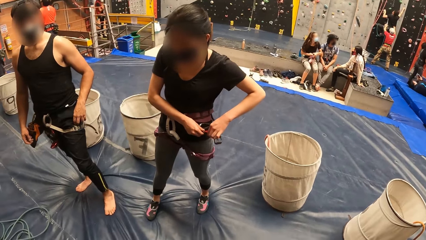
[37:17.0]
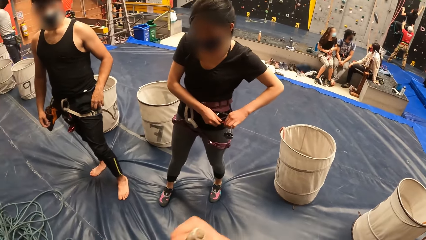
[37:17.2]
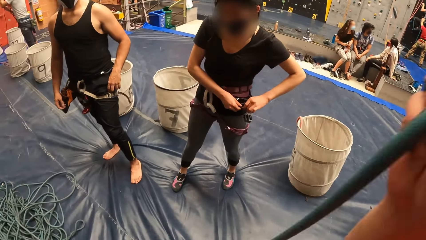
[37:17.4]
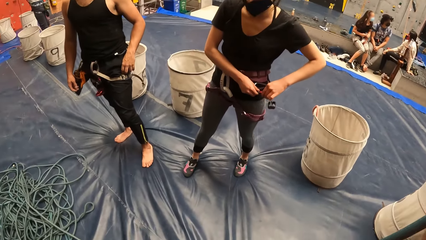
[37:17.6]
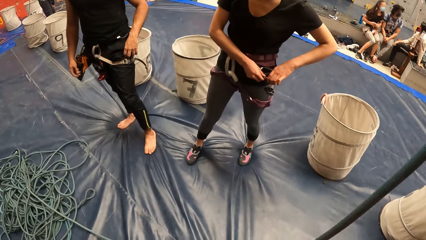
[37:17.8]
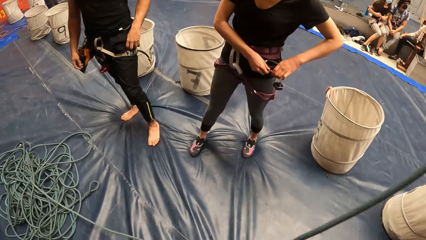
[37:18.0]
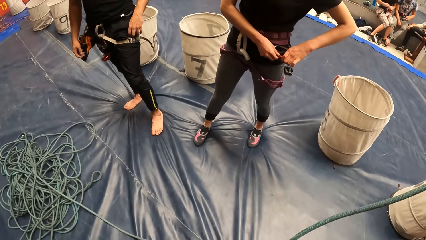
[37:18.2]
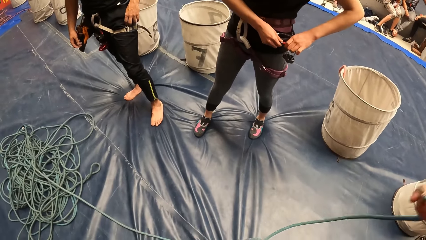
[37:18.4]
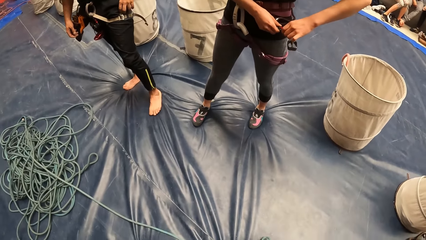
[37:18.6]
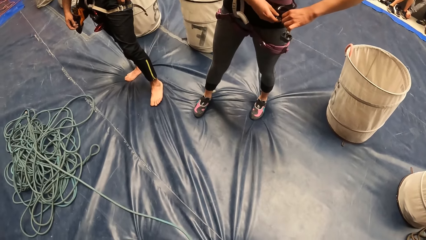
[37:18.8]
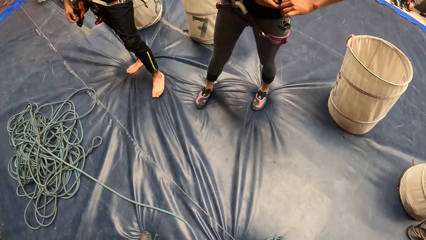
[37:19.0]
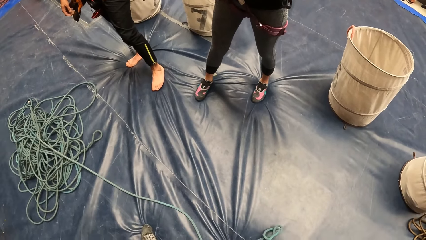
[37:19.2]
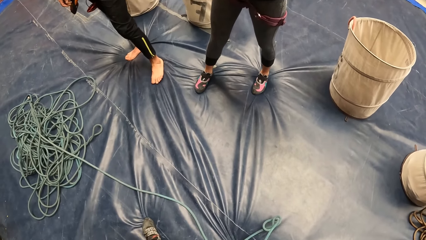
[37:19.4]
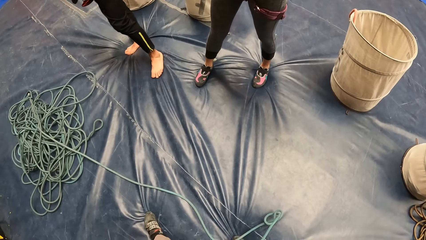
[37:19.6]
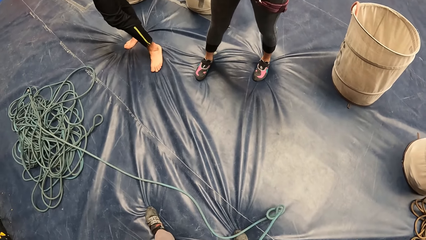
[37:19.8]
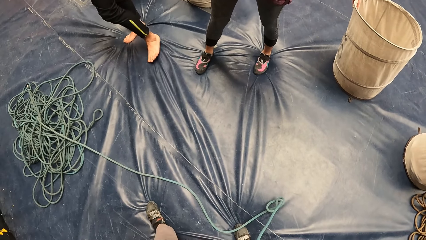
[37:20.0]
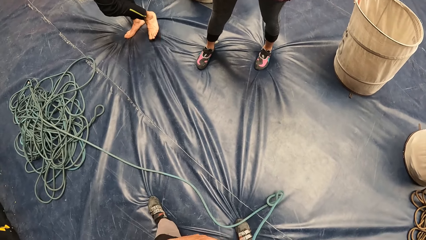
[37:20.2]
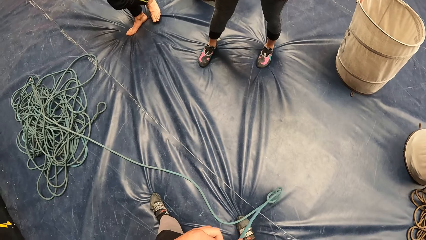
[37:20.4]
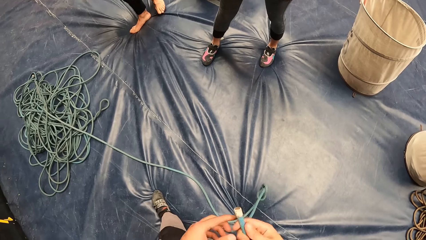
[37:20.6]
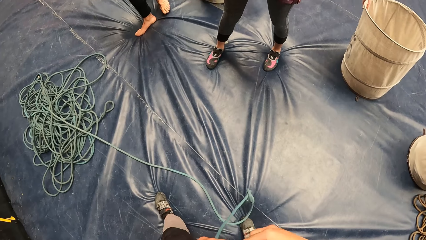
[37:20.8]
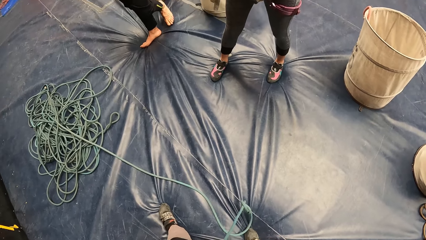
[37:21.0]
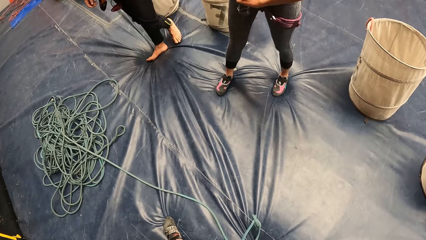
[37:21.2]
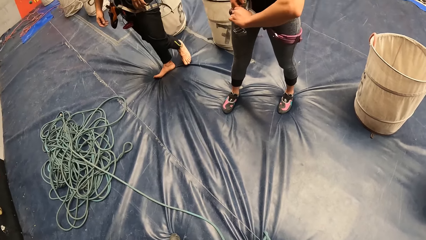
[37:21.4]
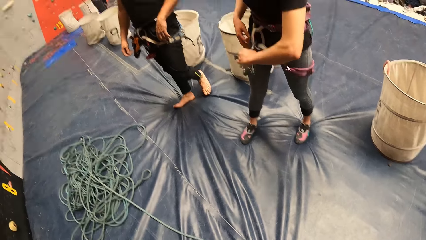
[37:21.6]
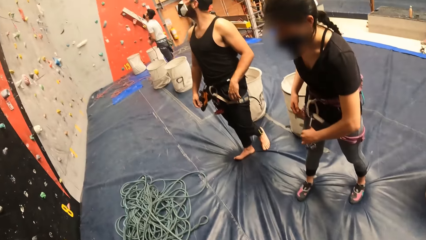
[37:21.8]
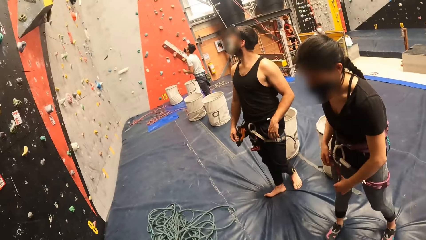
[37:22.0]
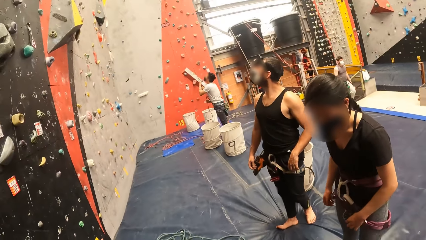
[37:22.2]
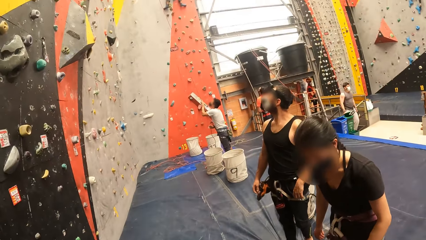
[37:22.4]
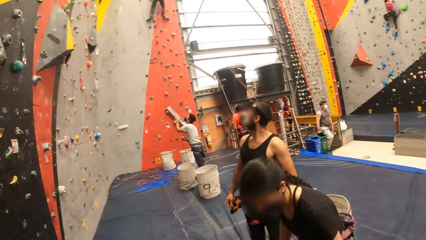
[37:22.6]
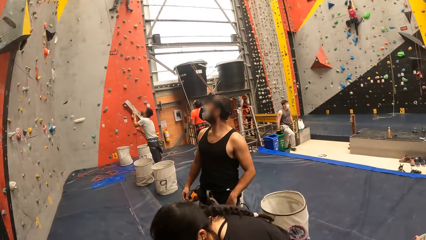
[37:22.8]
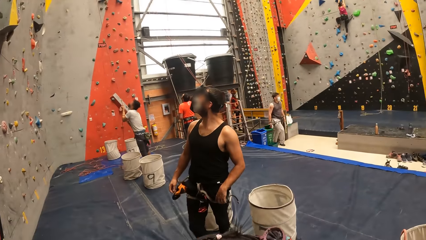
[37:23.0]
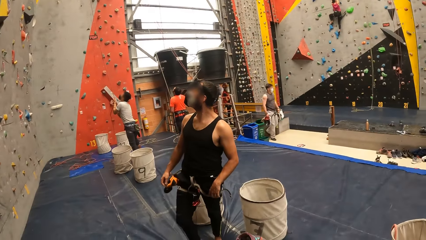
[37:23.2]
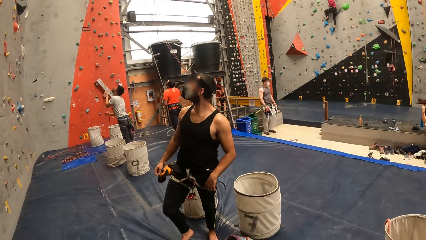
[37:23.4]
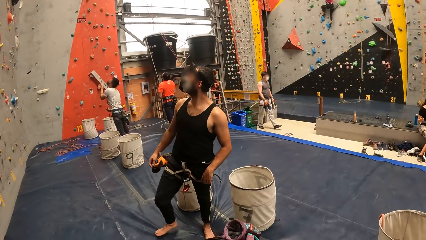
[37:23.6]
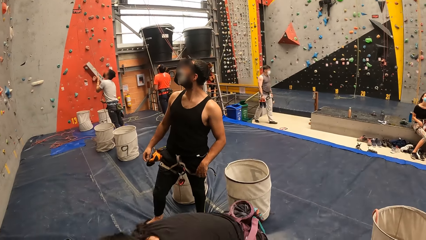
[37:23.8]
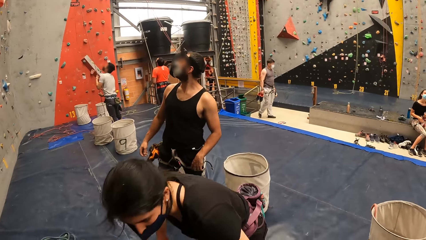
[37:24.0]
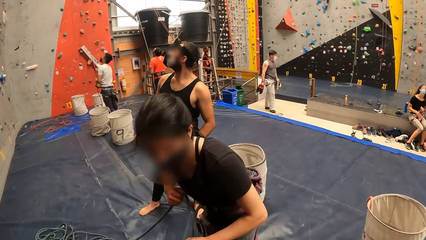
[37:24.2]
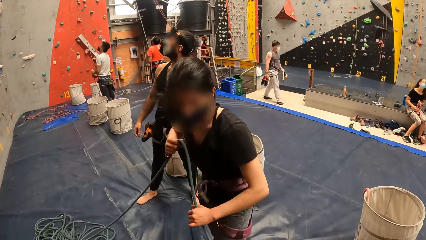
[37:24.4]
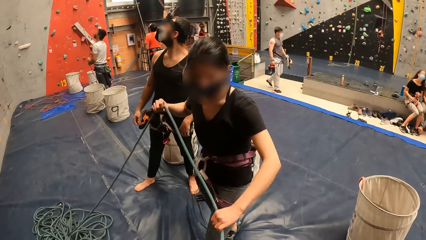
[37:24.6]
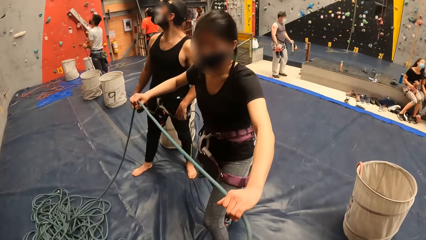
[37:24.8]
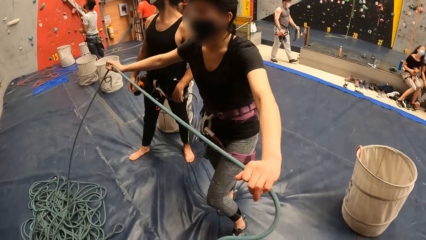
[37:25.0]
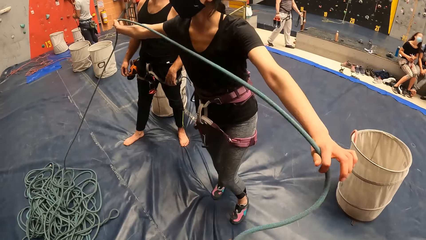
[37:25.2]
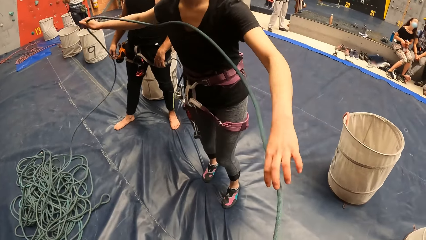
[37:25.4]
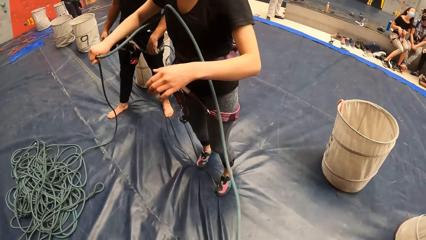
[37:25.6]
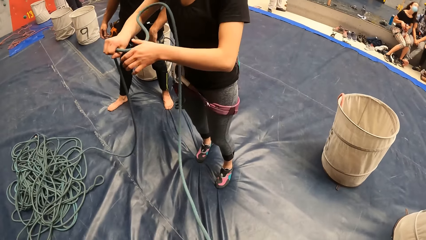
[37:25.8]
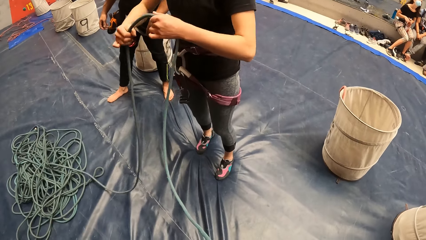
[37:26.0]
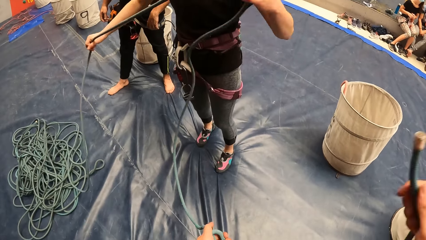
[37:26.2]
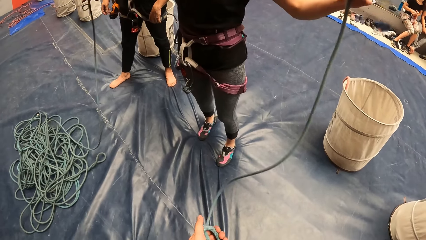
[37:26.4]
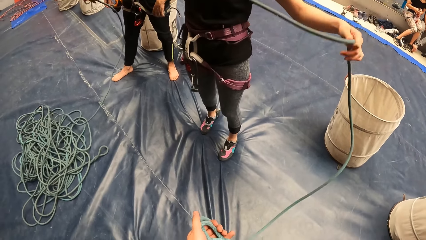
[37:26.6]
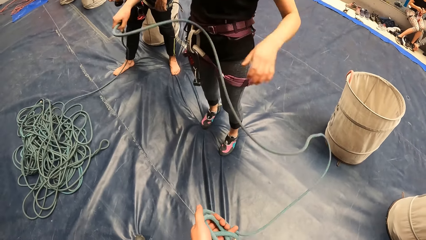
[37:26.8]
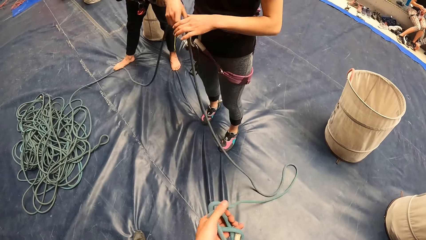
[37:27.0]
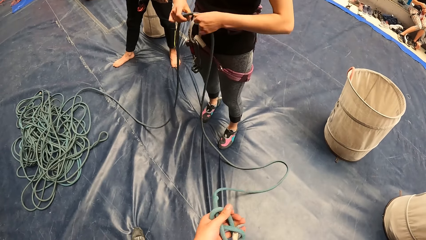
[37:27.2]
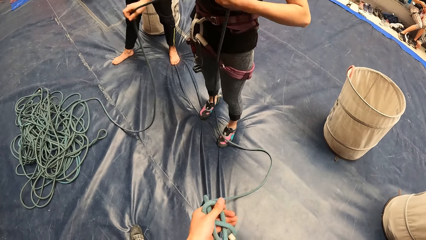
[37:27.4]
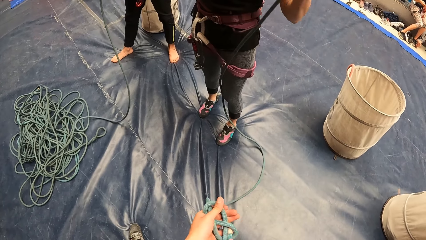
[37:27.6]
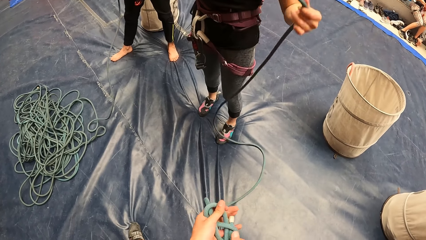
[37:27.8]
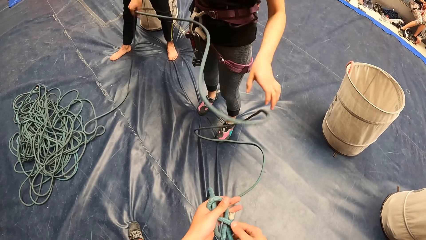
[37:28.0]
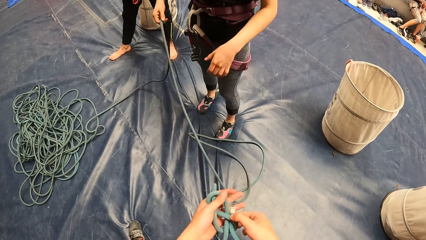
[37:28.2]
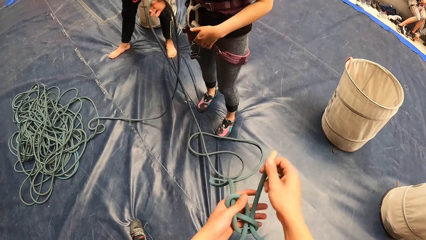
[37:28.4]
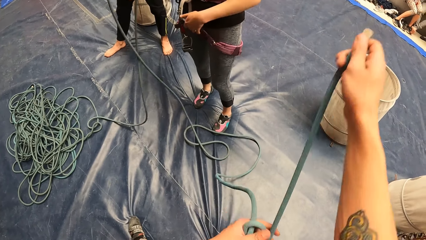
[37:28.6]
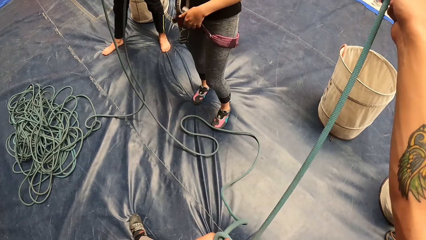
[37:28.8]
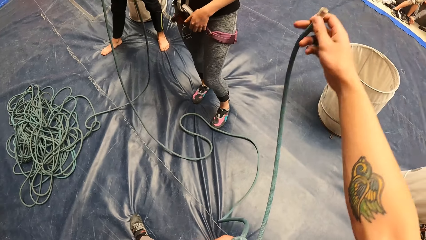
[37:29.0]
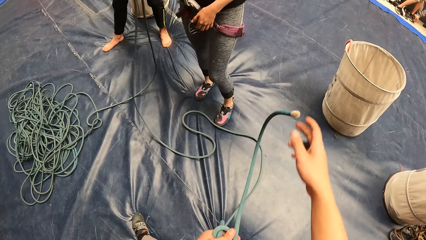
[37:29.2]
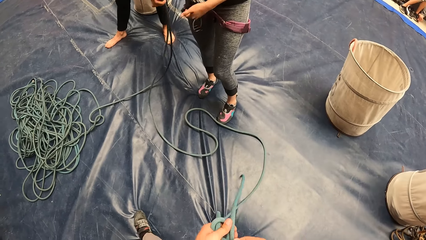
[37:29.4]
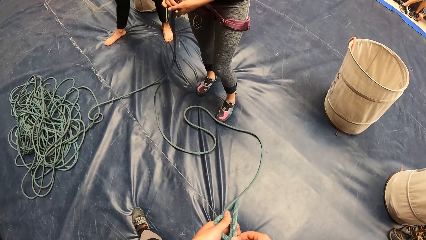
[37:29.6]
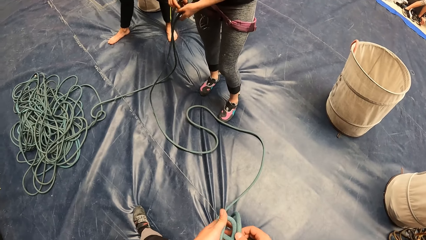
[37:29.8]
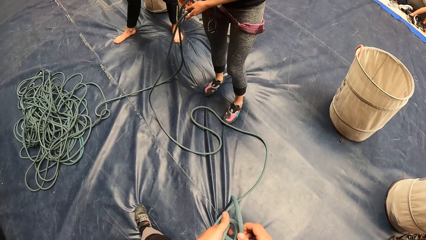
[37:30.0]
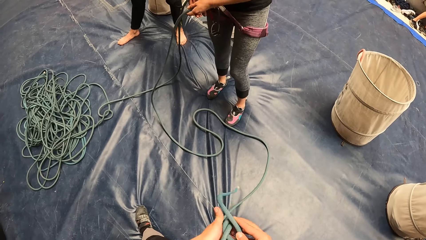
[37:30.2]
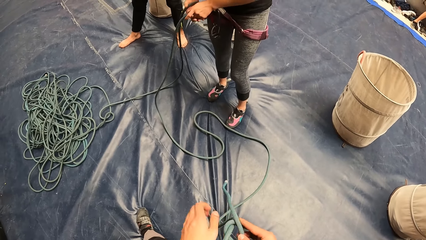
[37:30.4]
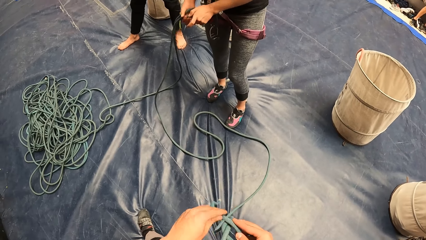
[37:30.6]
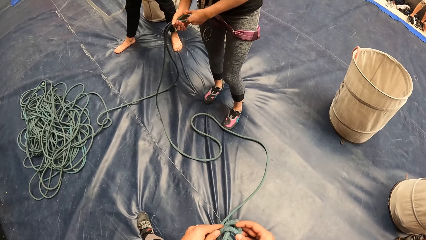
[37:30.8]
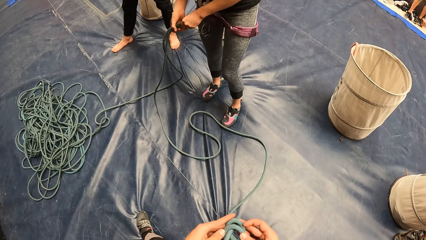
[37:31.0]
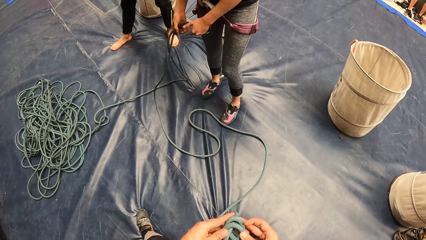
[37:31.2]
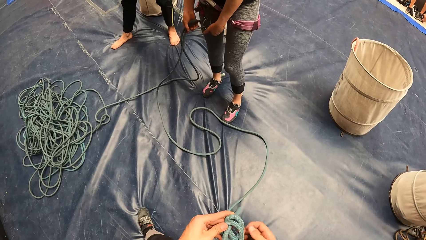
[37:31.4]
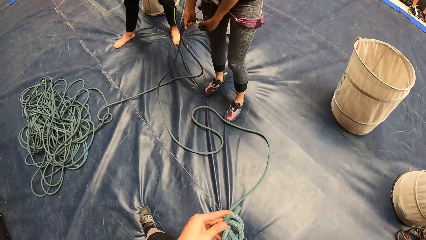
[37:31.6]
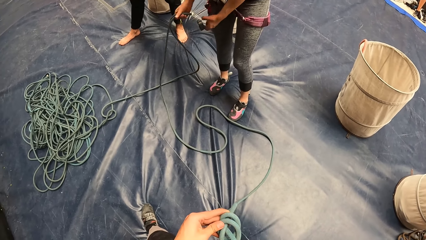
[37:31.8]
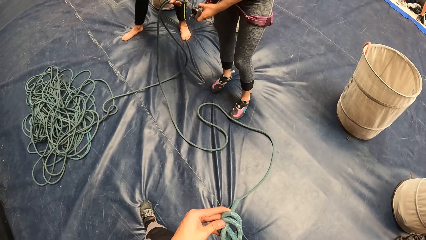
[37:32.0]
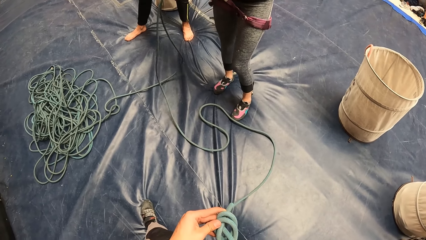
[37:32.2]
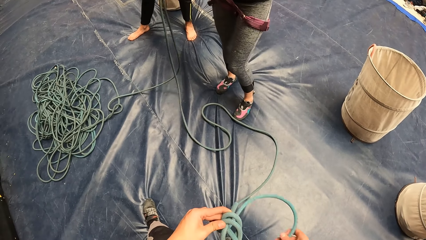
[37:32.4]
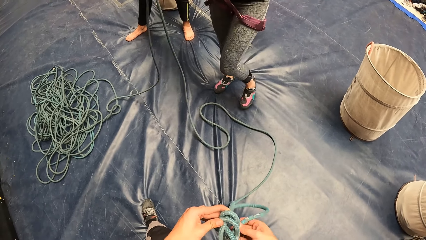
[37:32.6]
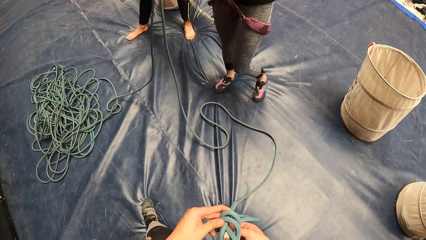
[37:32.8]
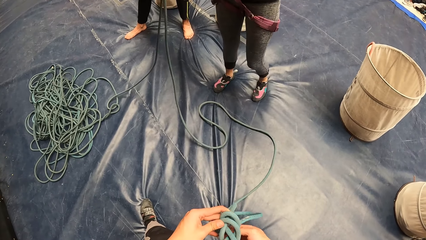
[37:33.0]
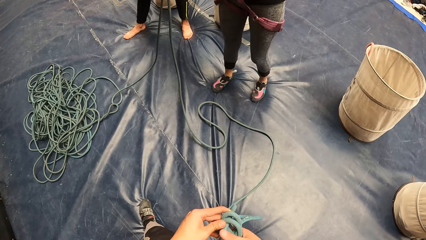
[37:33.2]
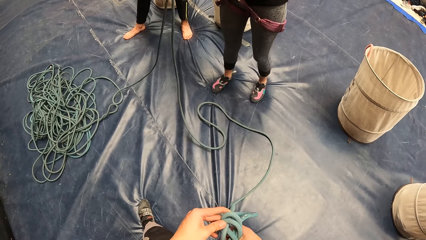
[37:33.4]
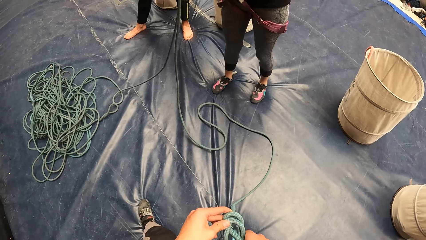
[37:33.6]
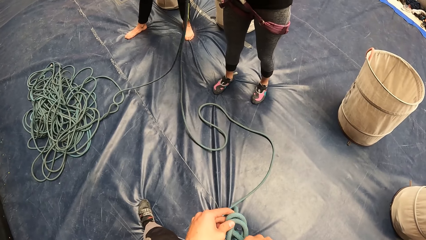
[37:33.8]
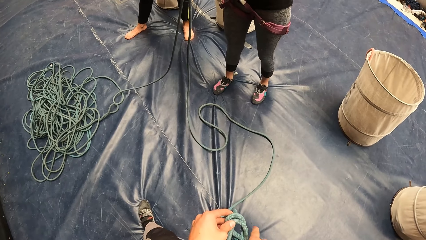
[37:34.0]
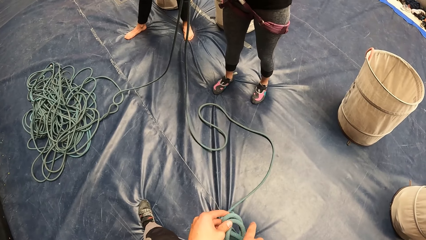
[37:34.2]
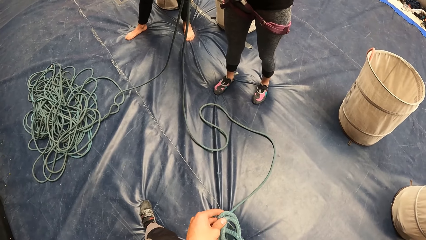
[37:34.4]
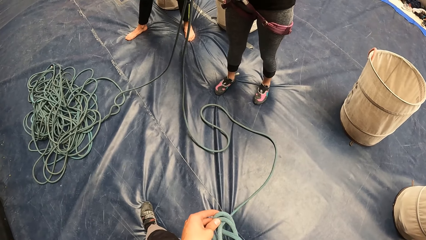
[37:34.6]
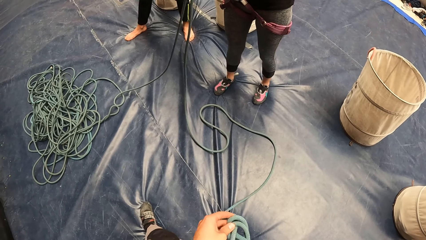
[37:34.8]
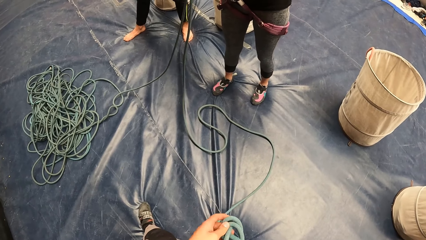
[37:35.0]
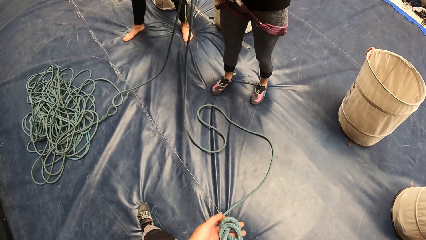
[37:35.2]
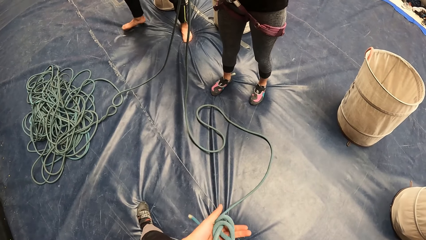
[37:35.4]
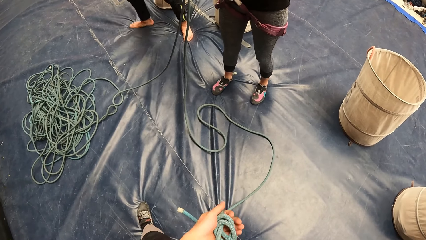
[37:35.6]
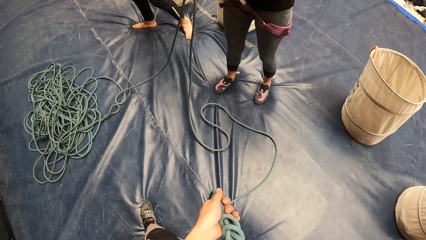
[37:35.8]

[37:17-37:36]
A woman fixes herself. The woman picks up the rope. The woman measures the rope. The camera wearer knots the rope. They tie the rope.
